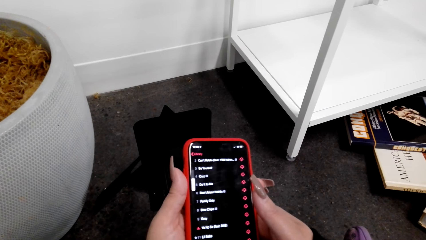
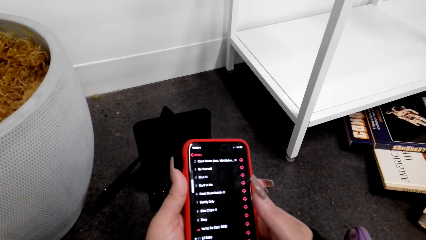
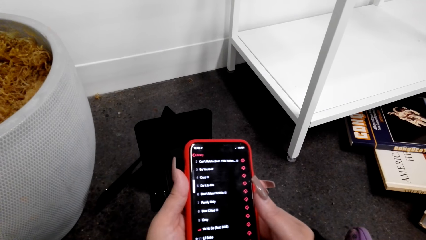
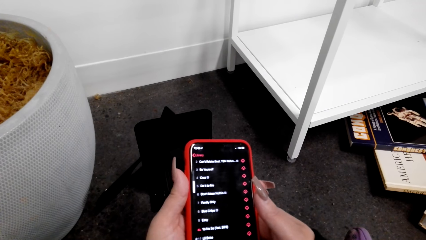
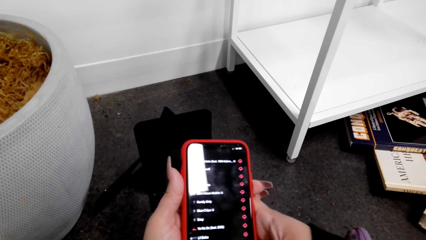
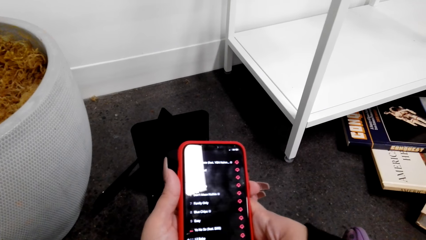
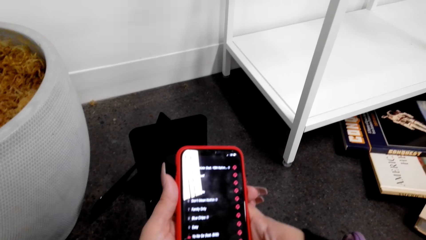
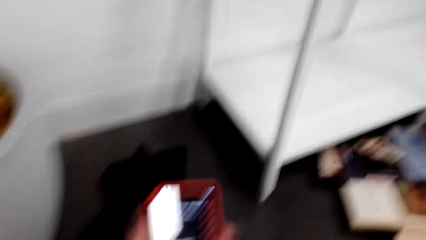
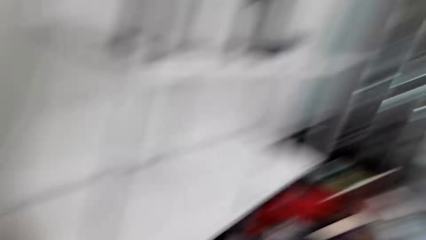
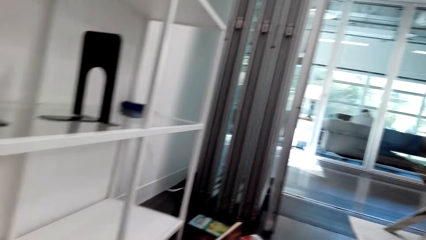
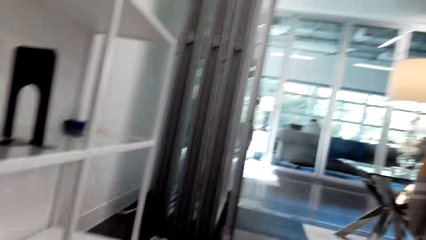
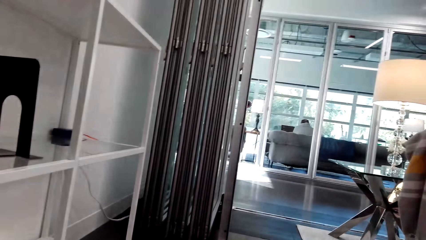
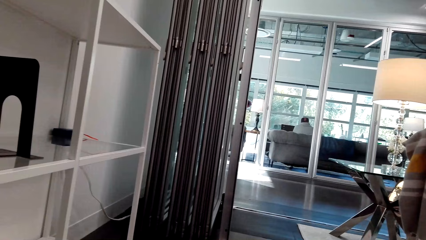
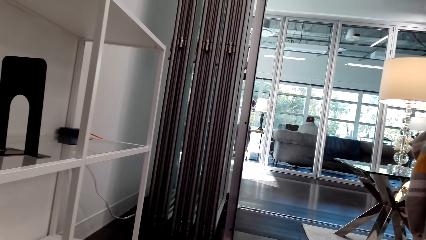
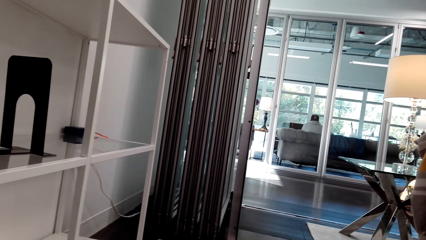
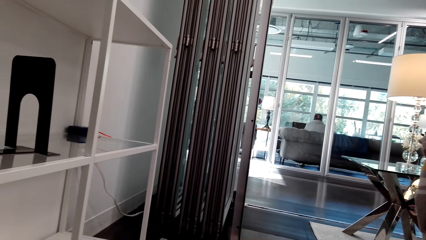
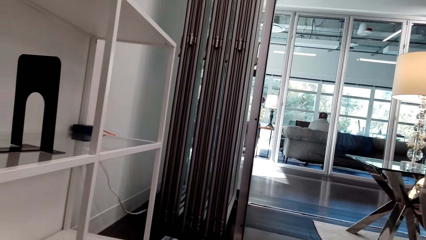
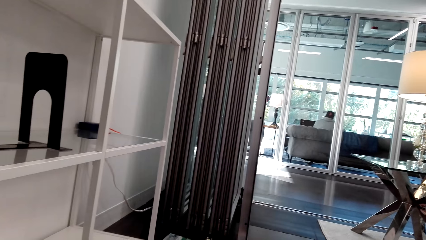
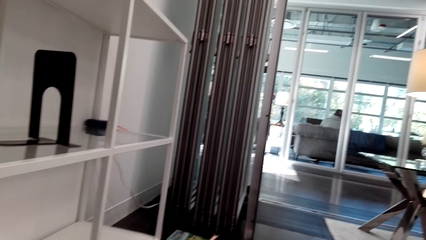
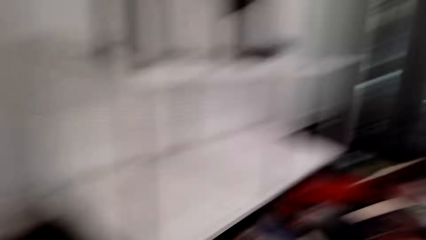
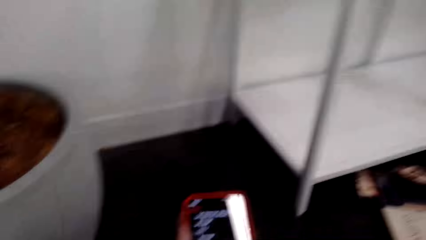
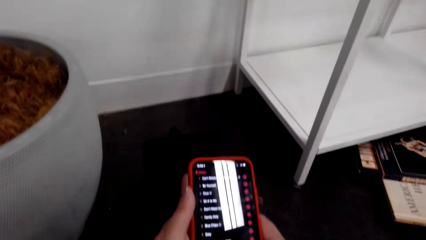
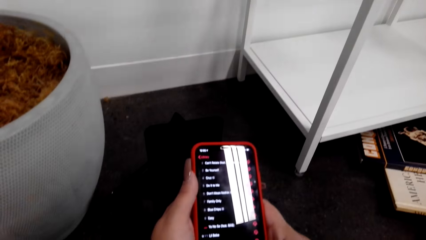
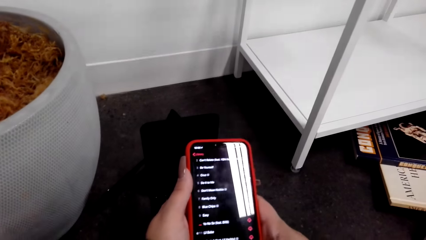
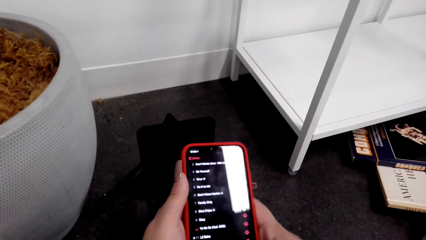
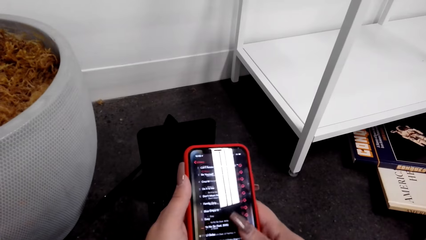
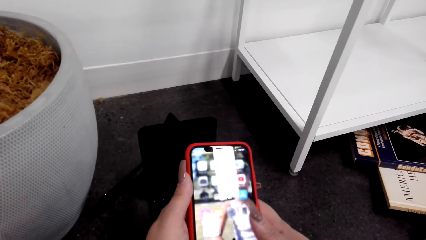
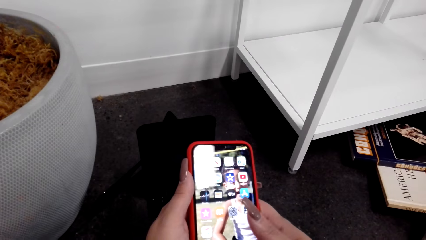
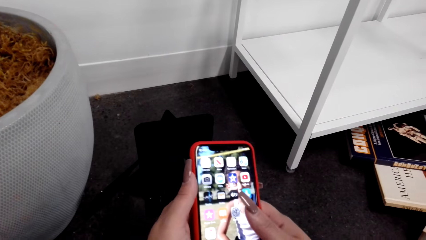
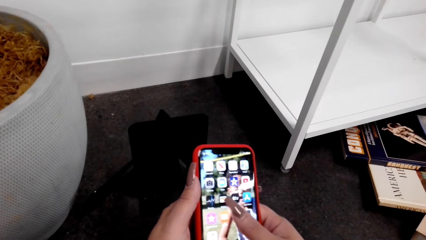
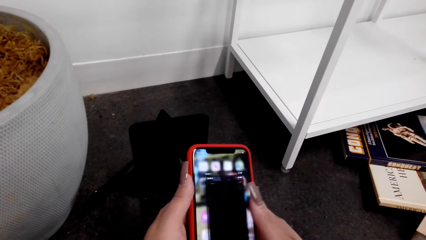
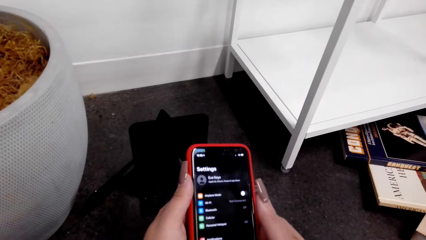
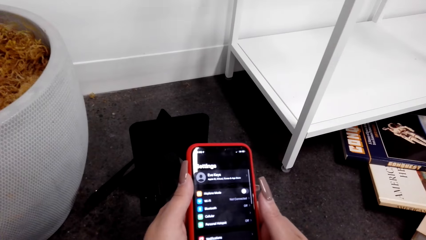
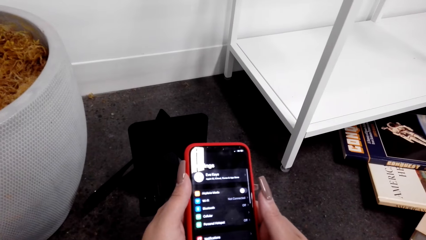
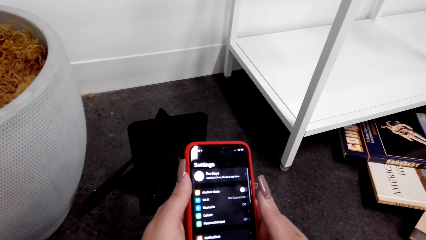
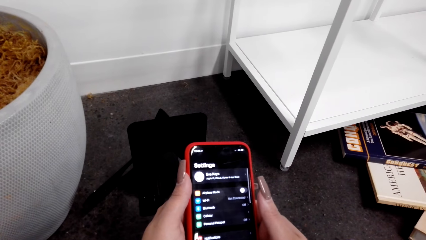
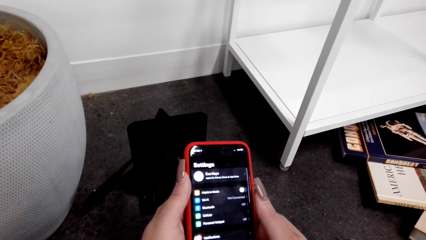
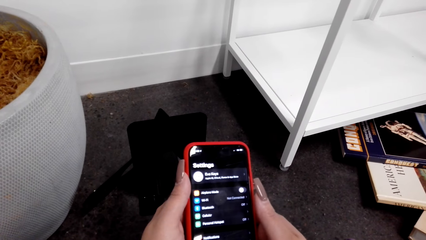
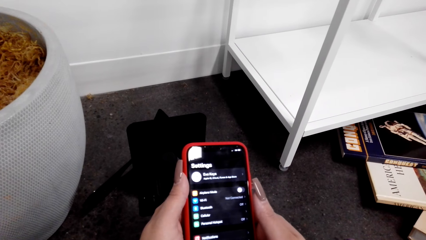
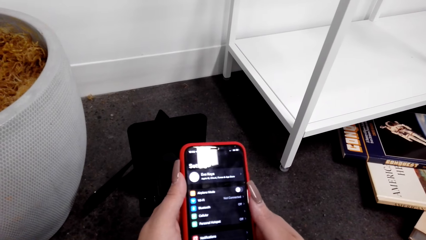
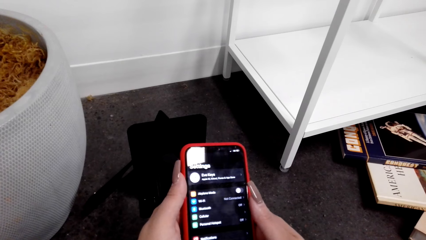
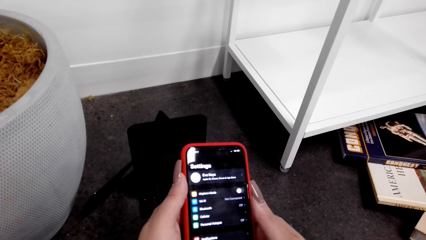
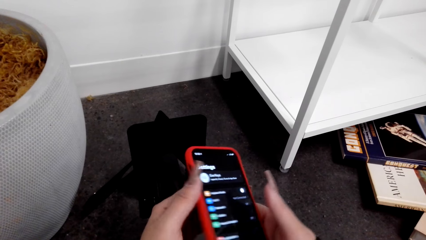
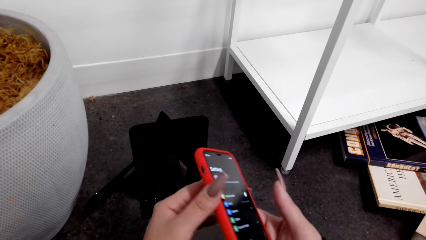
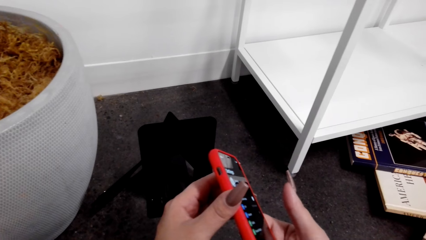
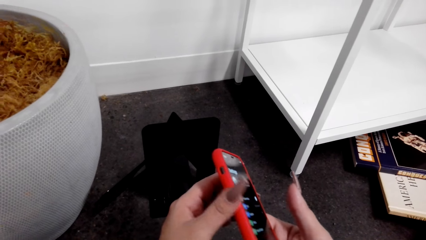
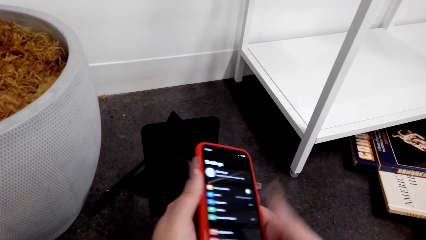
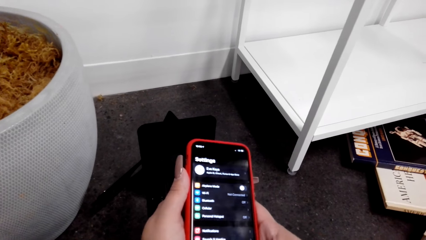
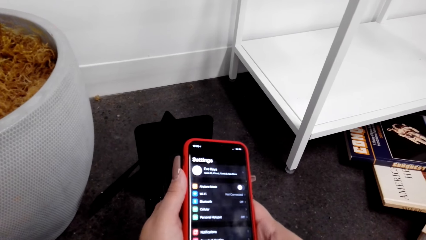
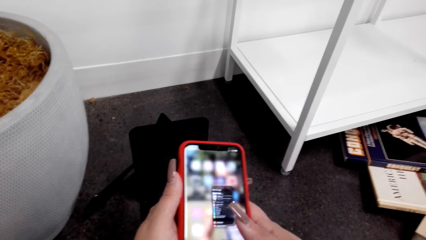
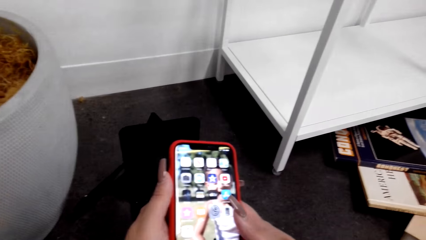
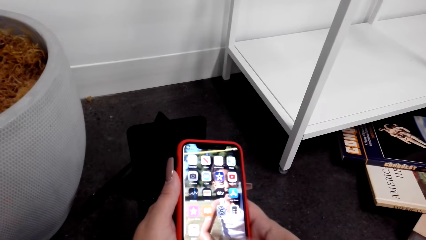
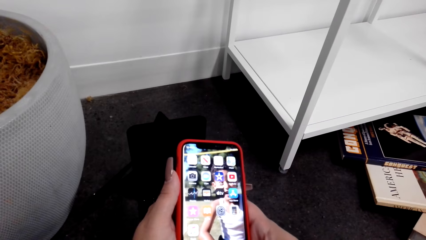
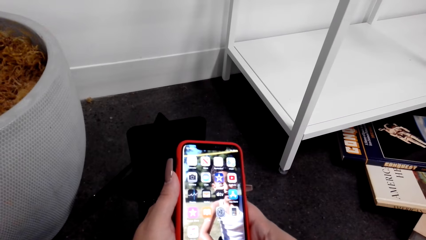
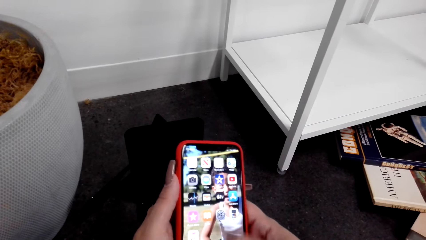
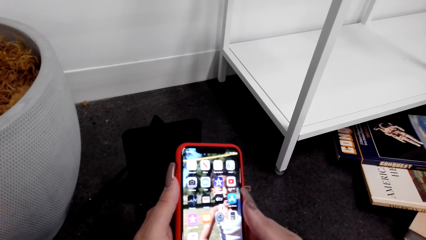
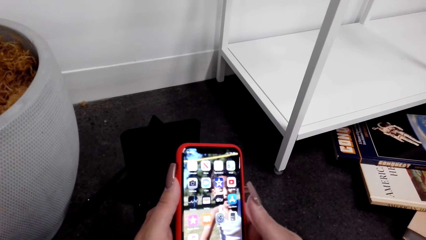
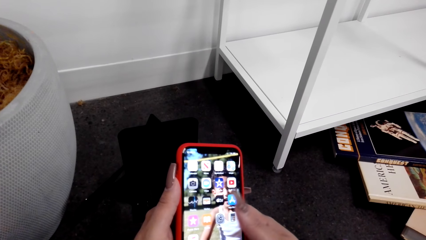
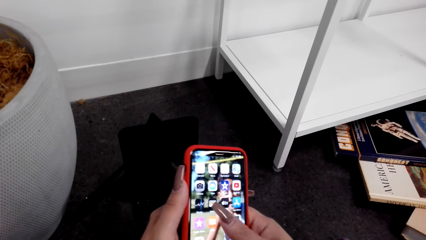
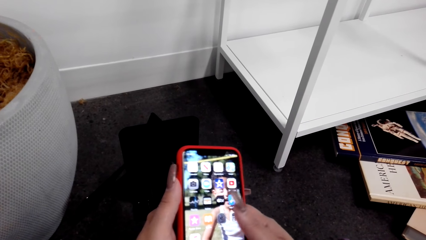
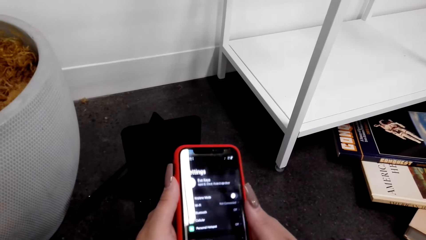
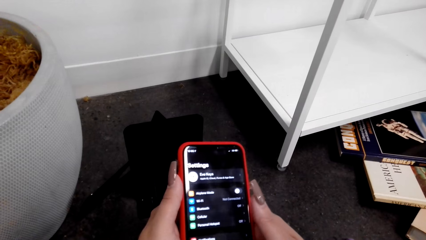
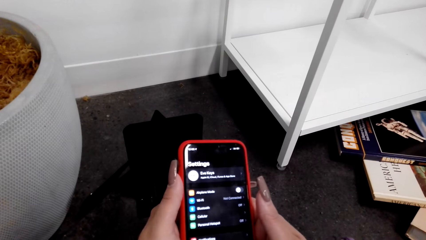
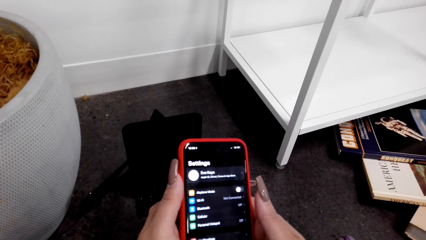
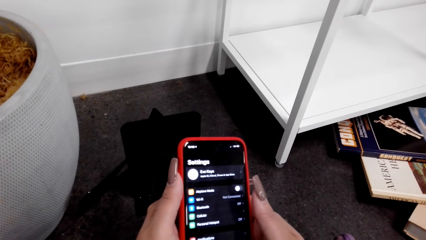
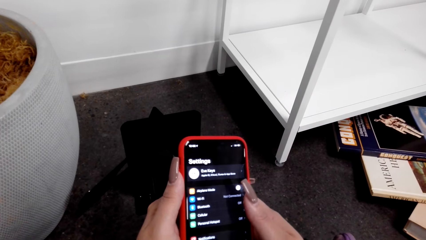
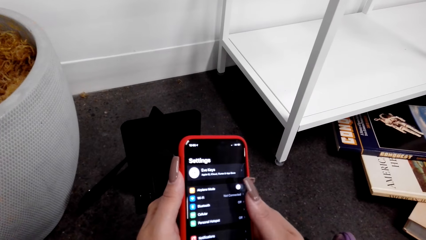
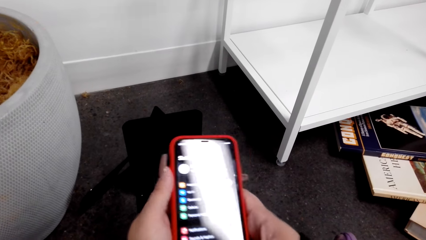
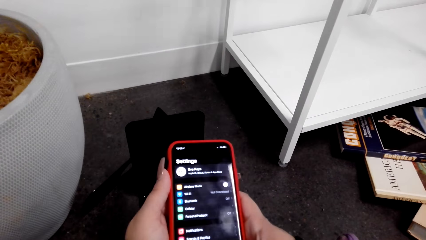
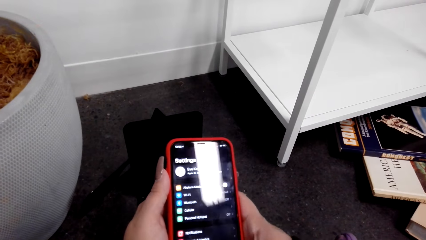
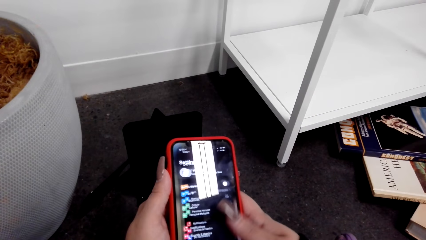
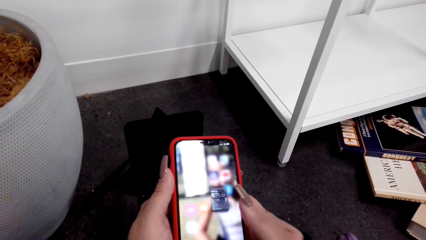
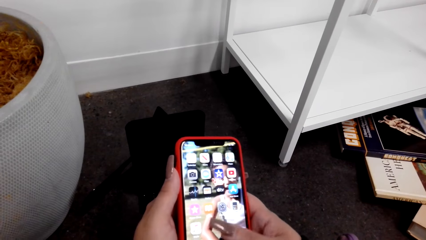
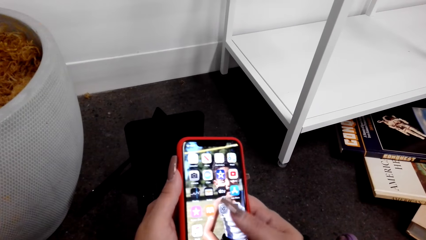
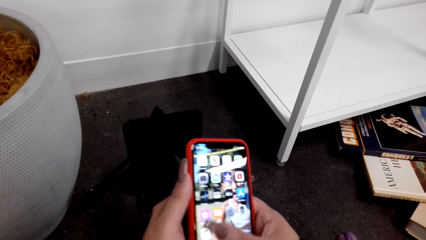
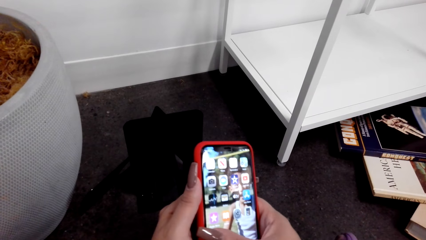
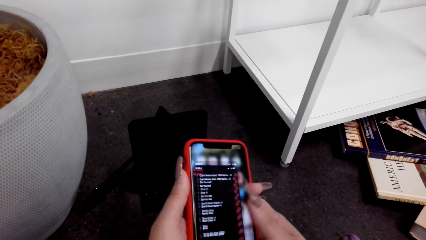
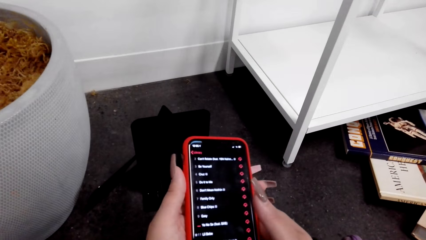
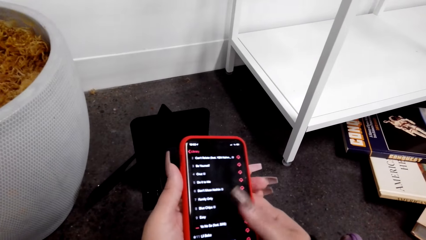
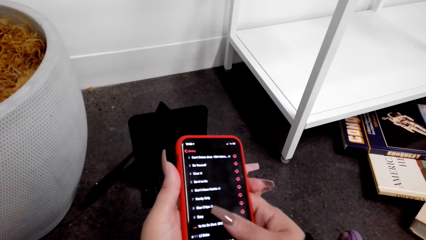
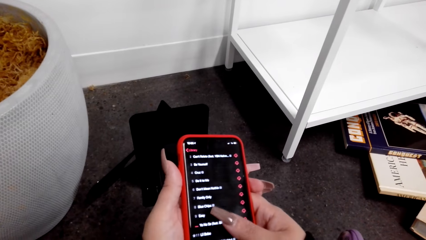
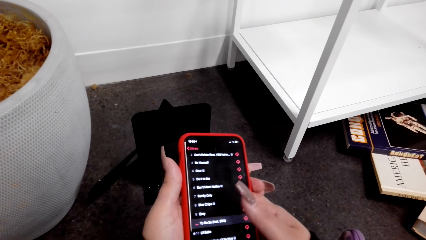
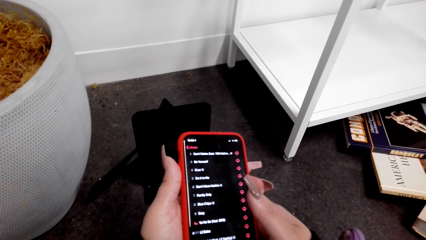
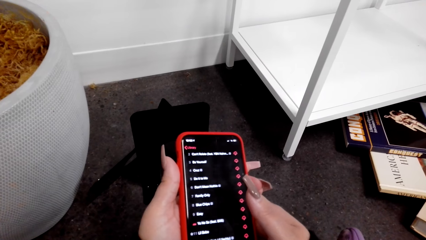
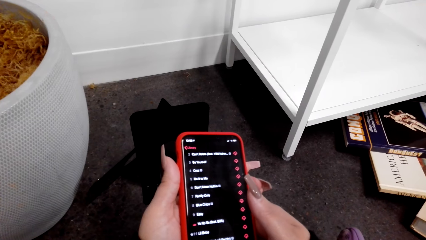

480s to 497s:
The camera wearer looks around the room. They scroll the phone.
